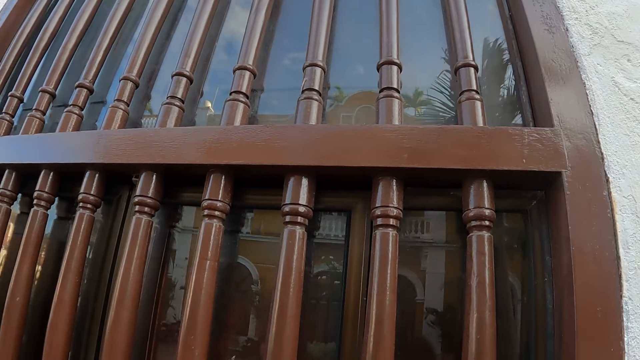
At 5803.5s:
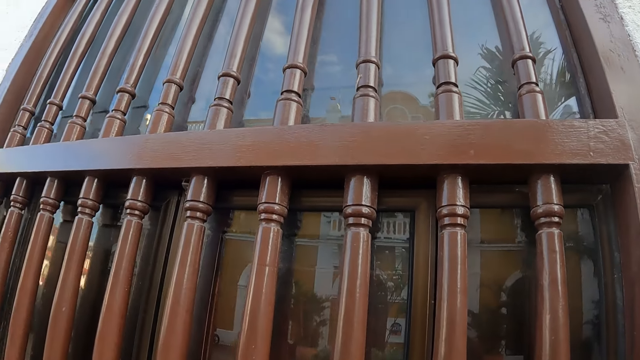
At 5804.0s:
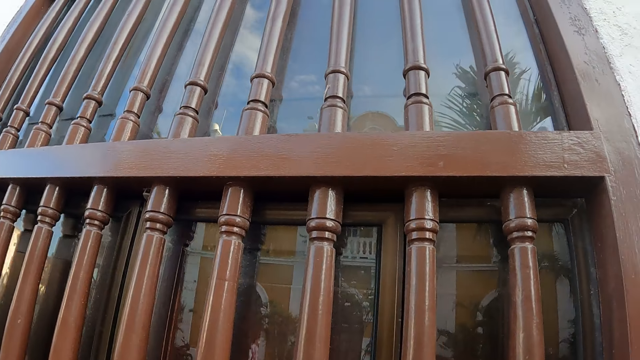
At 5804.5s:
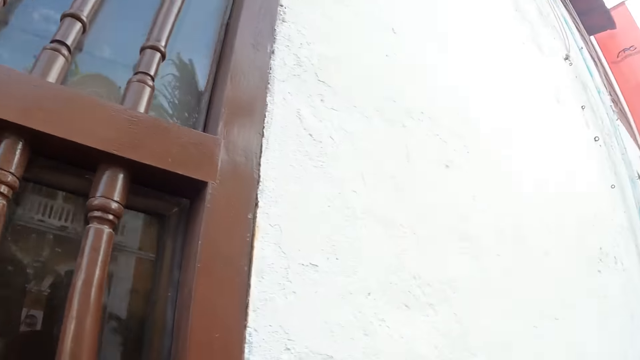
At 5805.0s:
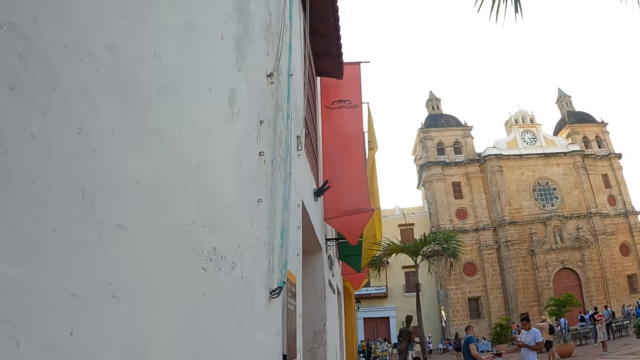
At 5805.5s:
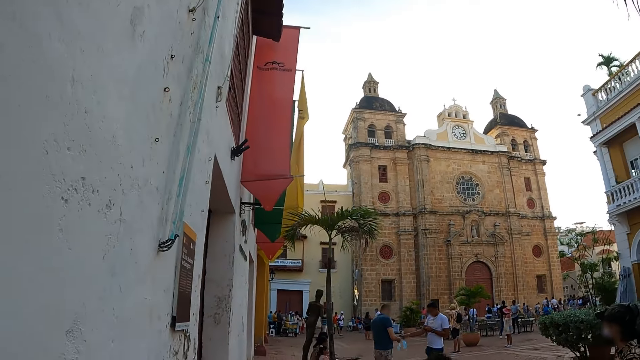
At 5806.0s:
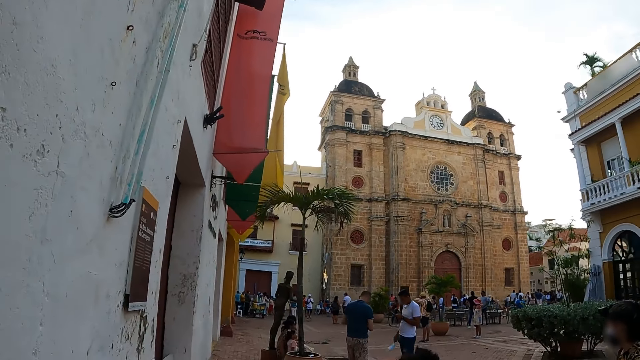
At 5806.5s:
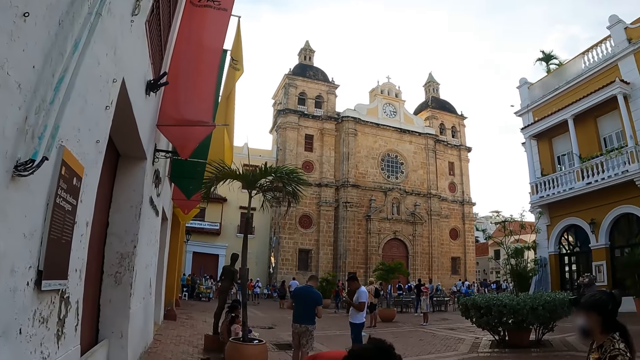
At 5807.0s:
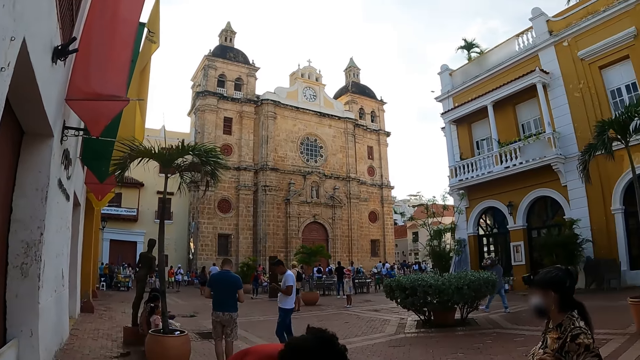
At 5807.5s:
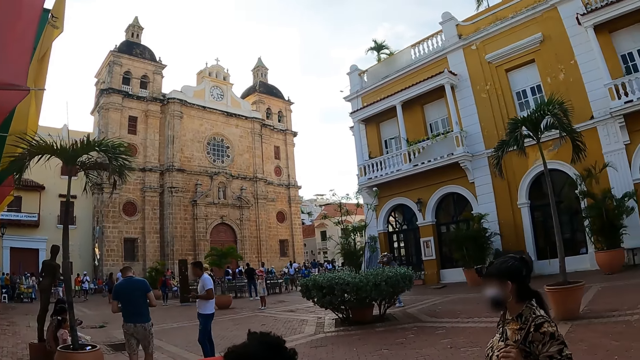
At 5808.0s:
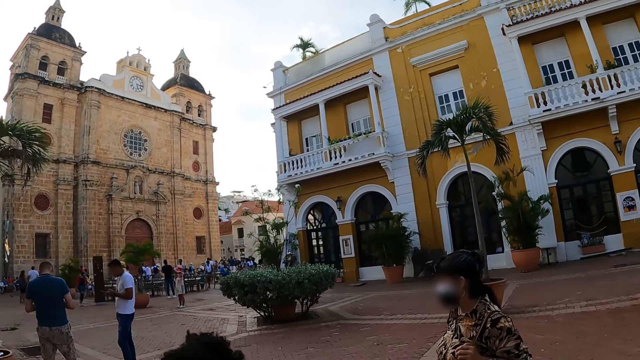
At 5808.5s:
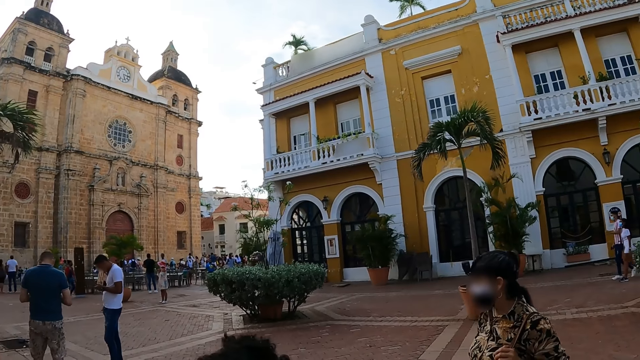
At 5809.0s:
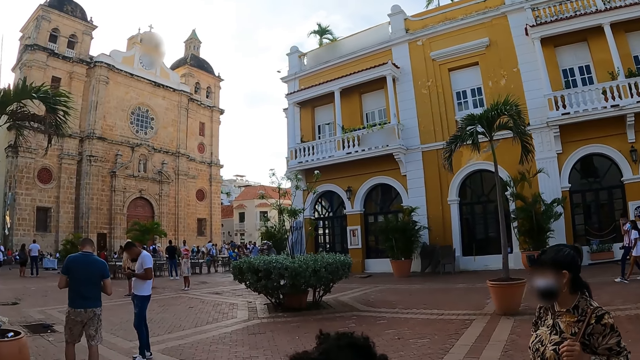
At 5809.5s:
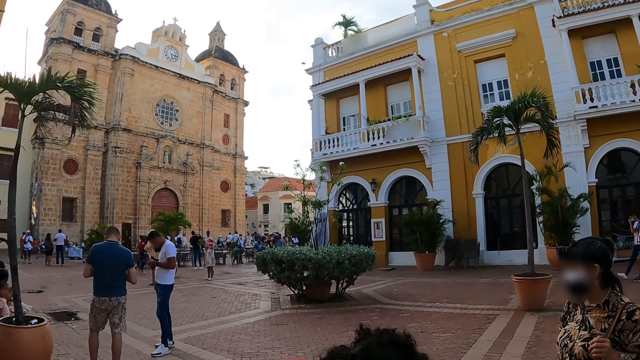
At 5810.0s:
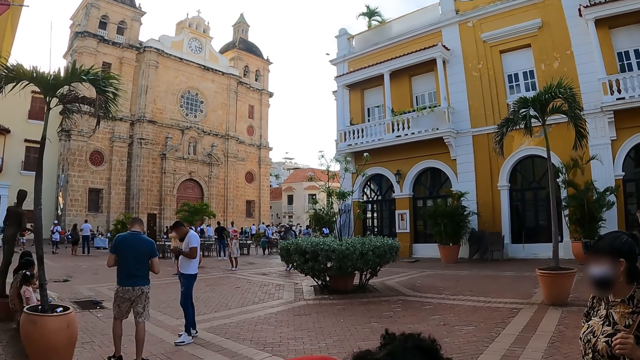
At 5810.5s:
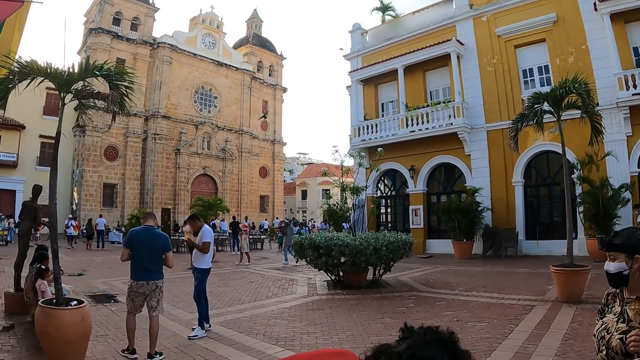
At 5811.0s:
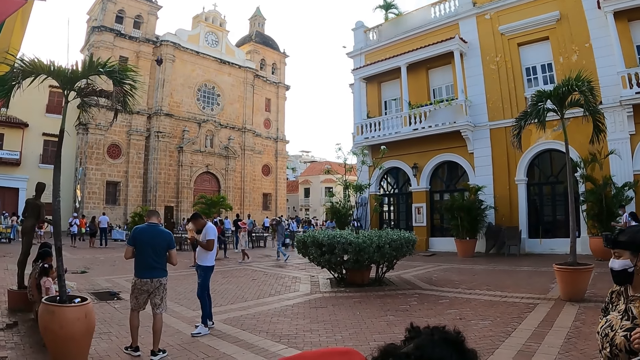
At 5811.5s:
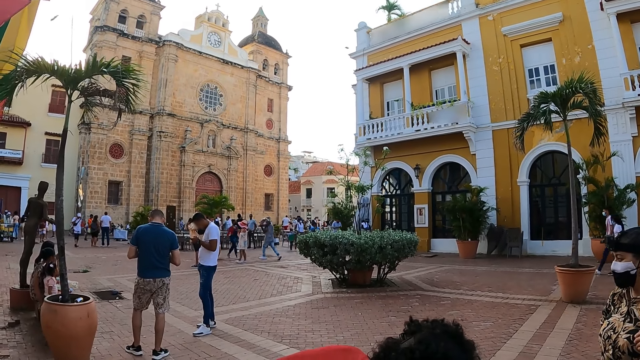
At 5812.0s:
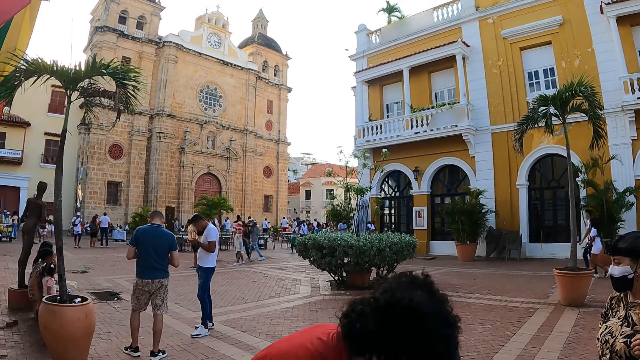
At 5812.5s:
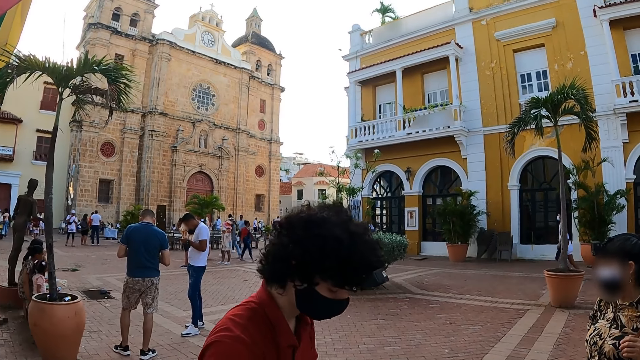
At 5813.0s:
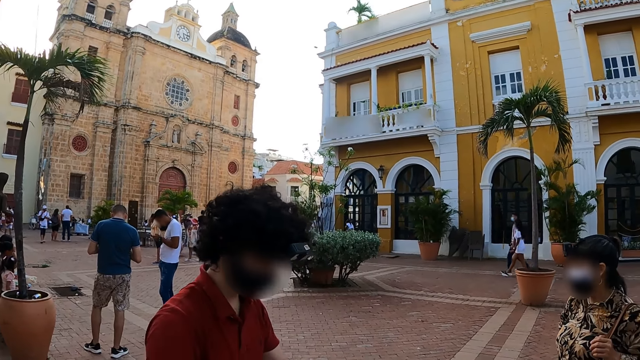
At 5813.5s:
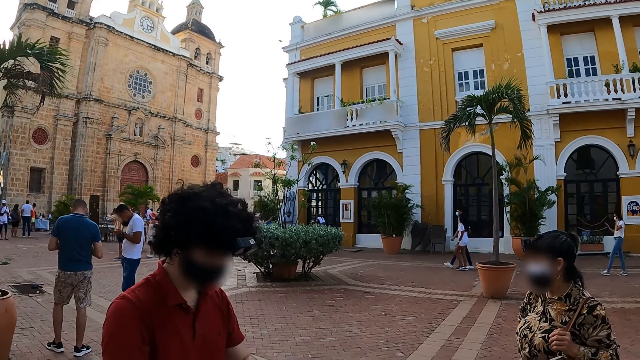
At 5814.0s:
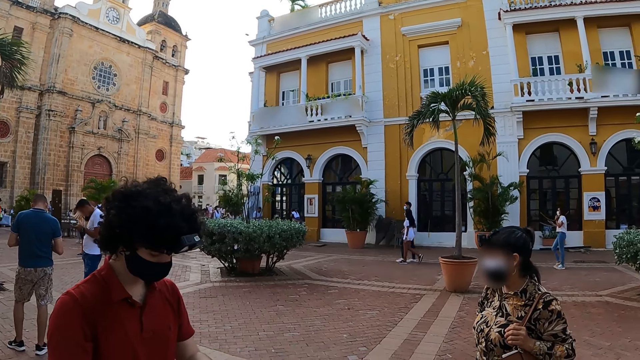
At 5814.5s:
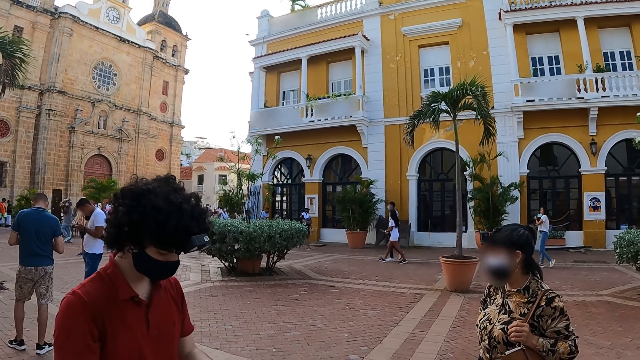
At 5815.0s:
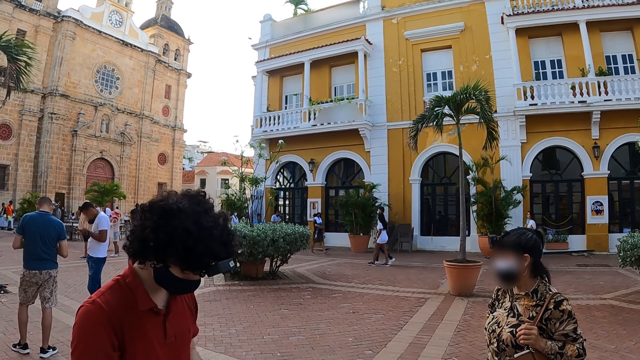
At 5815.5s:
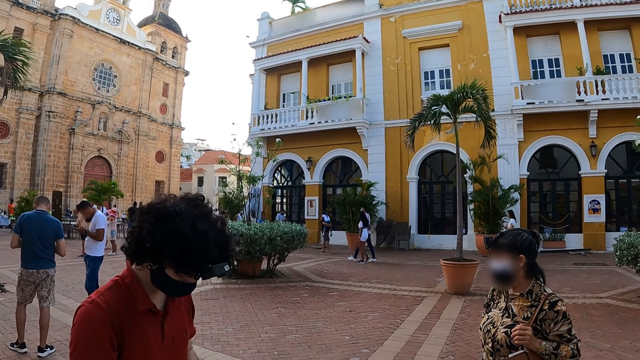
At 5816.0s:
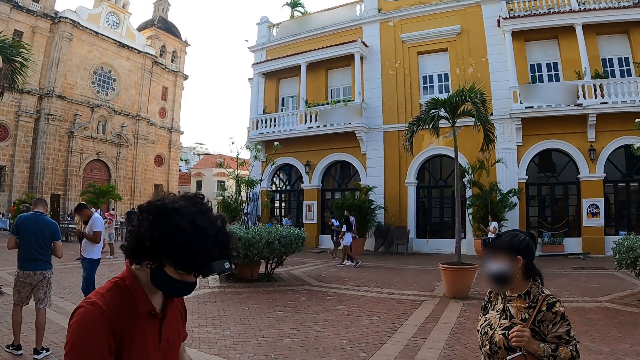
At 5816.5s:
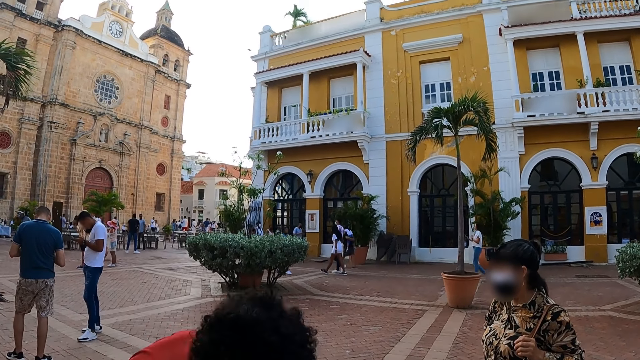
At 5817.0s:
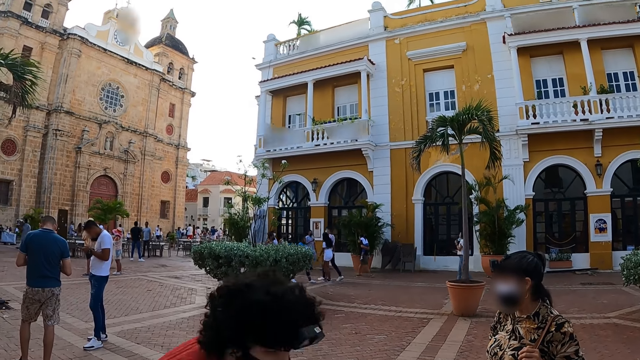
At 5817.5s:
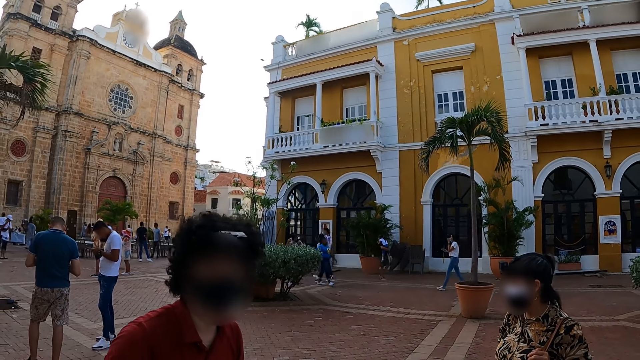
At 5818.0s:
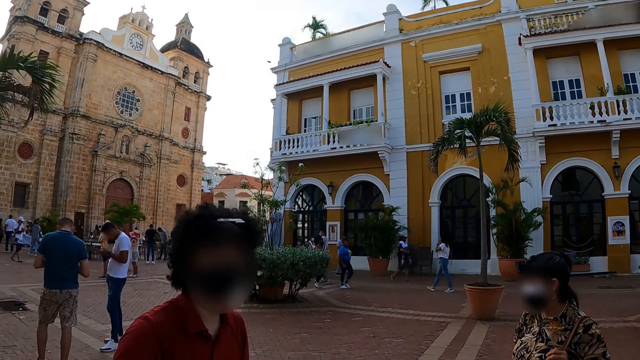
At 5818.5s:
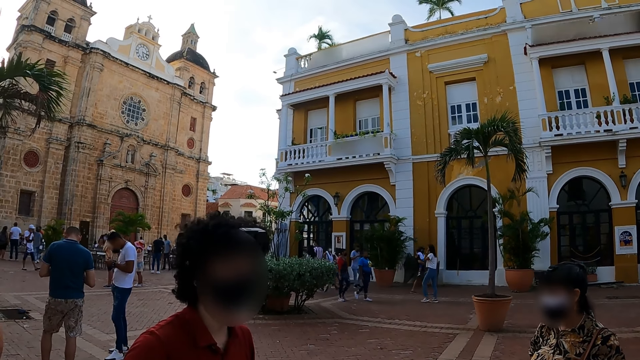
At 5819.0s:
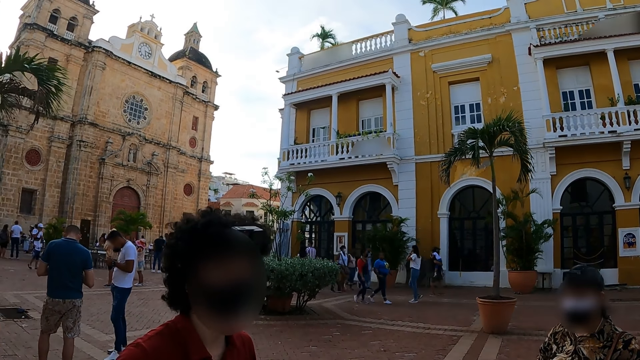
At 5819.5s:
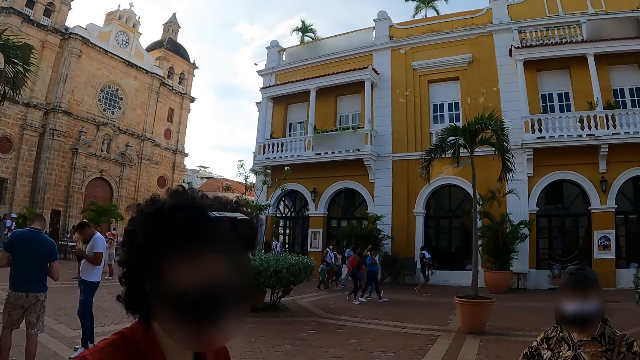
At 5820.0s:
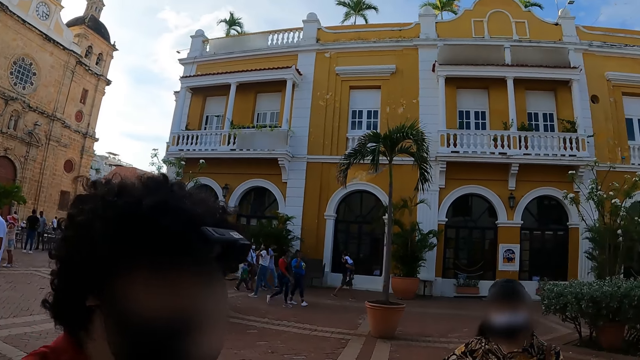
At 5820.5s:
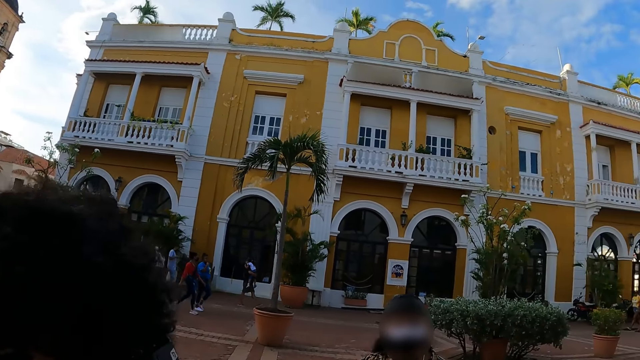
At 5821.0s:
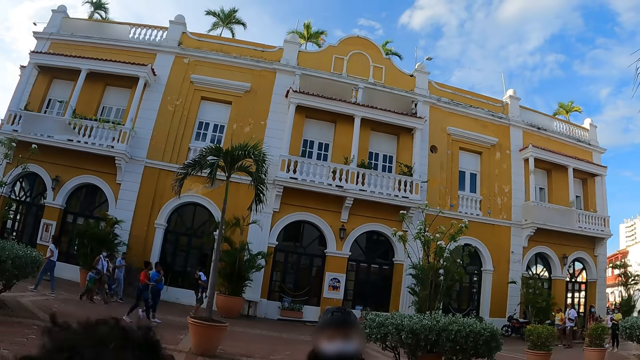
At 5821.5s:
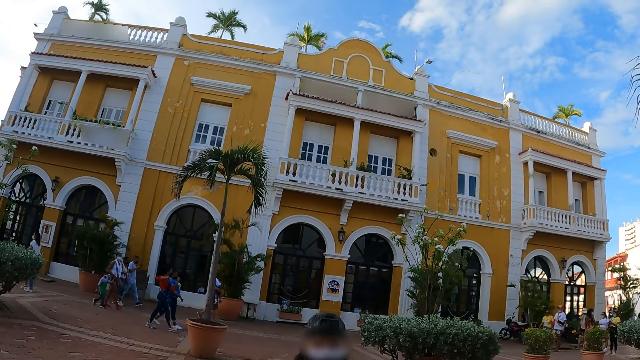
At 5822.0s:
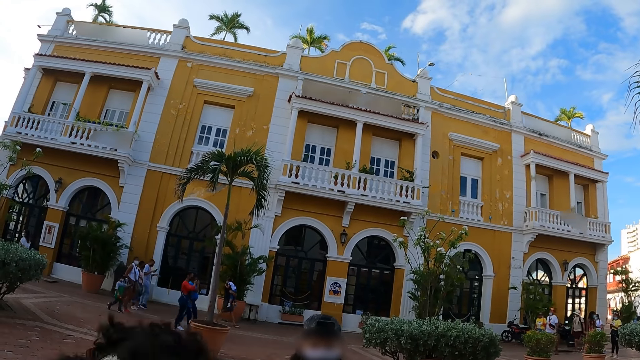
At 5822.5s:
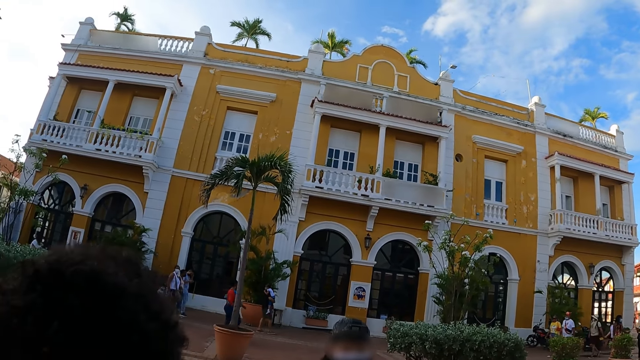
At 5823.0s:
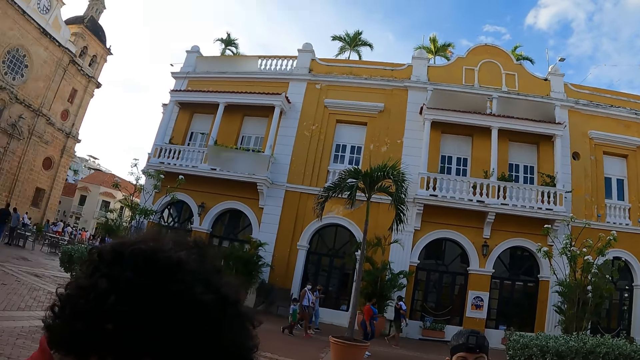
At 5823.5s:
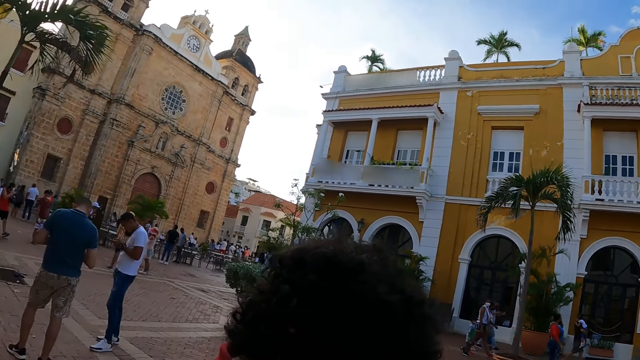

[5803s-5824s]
The camera wearer turns around. They look around the streets. They converse with colleagues.
